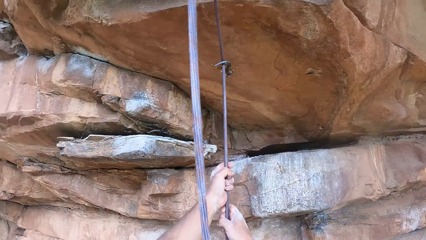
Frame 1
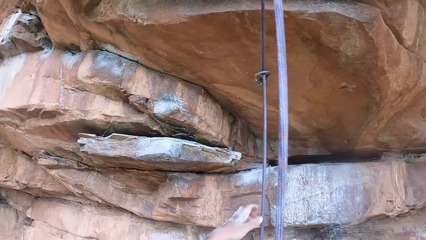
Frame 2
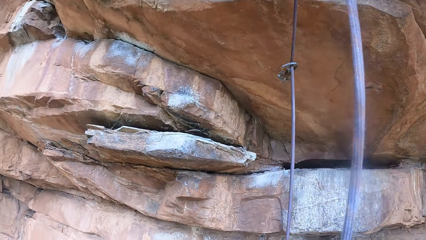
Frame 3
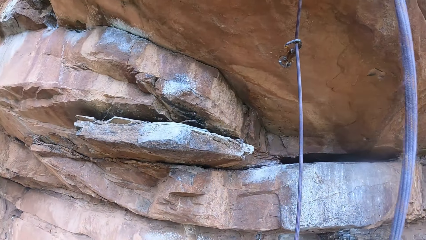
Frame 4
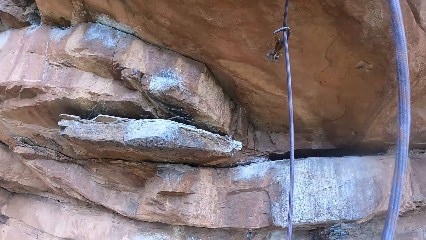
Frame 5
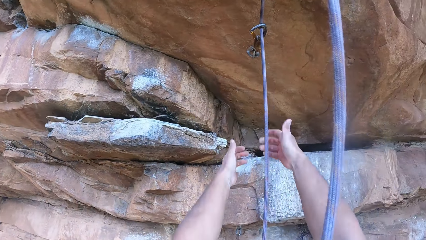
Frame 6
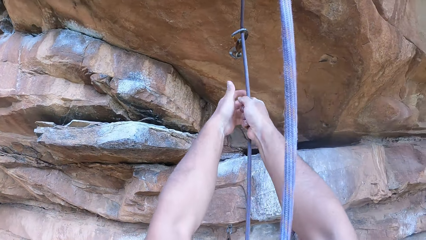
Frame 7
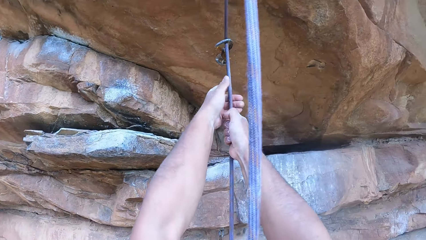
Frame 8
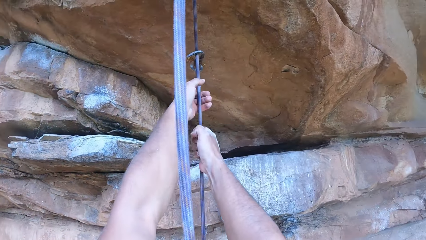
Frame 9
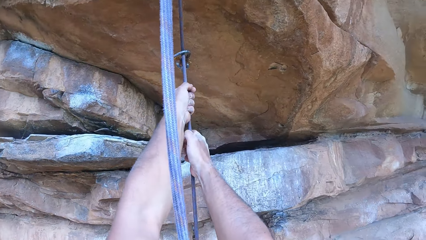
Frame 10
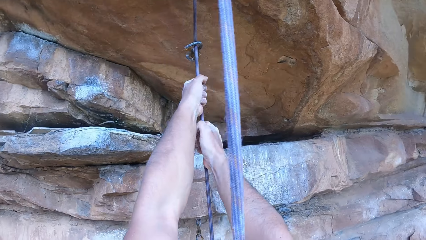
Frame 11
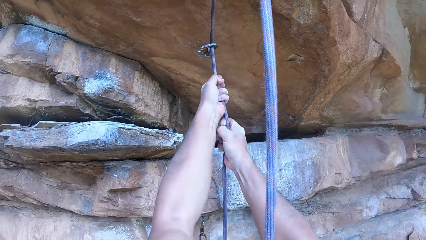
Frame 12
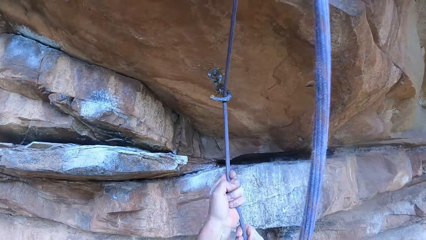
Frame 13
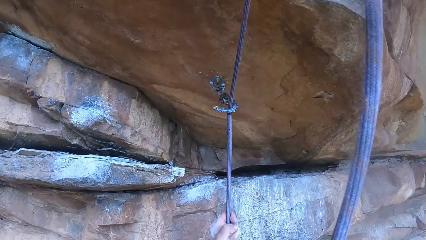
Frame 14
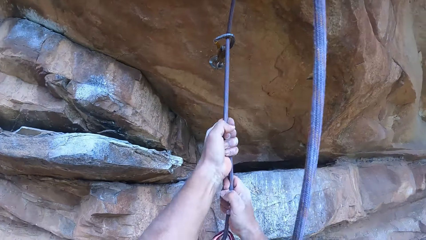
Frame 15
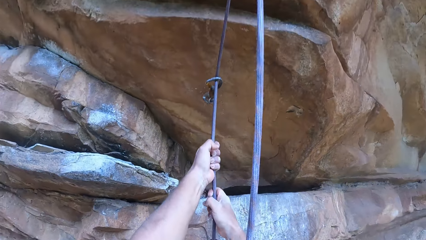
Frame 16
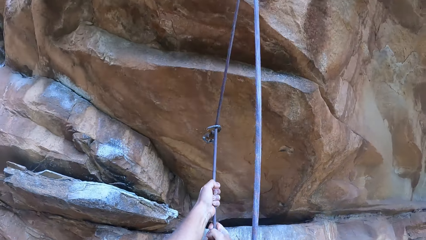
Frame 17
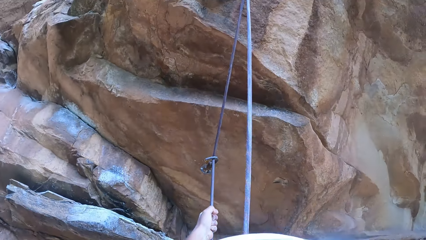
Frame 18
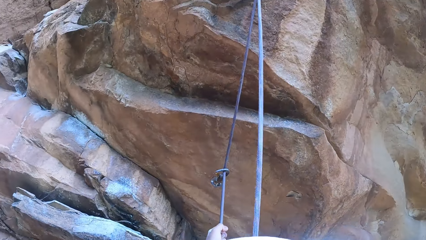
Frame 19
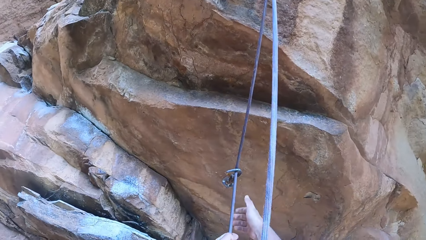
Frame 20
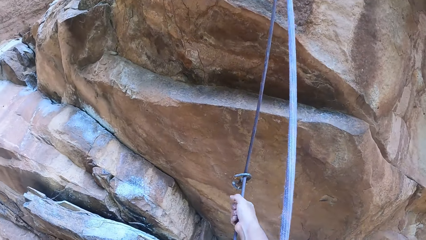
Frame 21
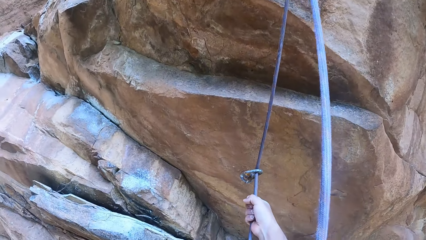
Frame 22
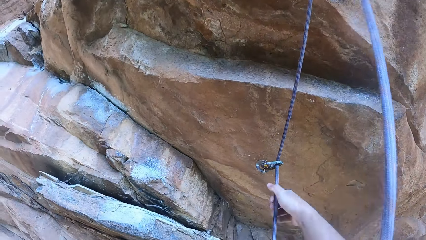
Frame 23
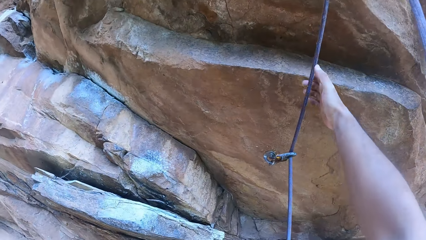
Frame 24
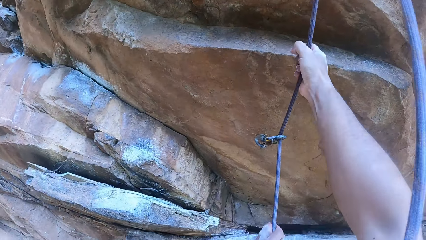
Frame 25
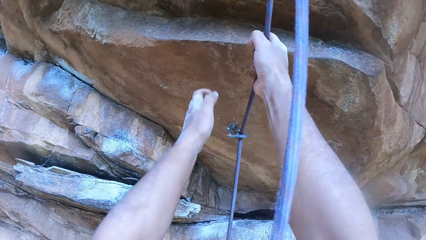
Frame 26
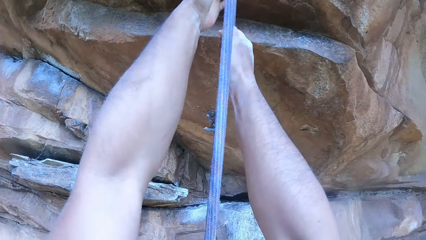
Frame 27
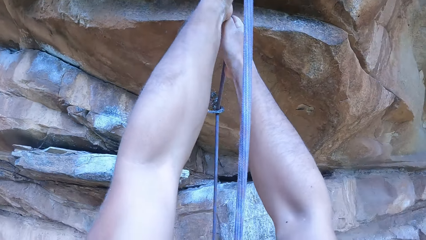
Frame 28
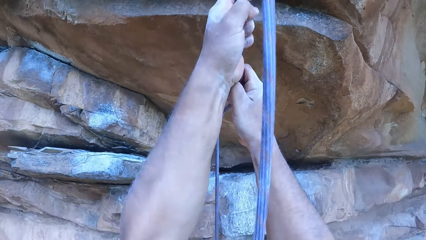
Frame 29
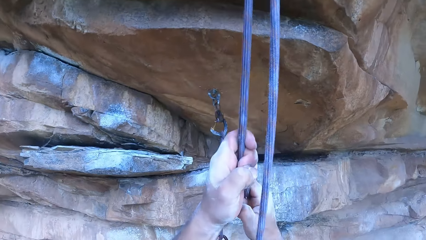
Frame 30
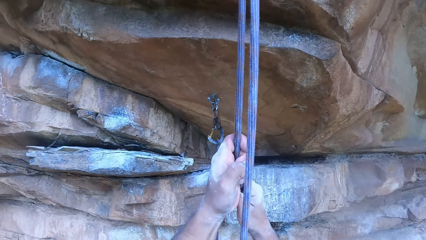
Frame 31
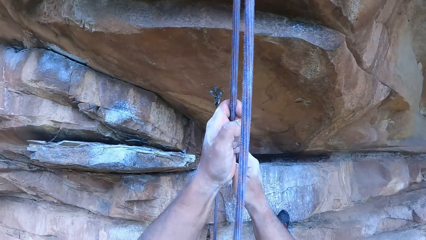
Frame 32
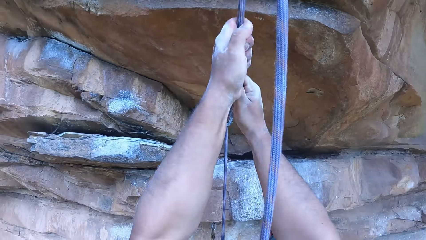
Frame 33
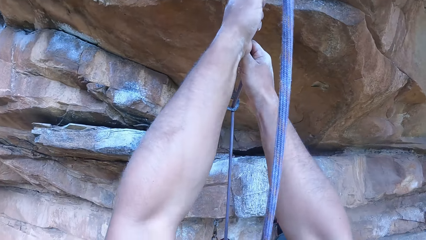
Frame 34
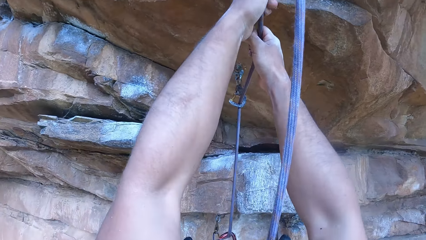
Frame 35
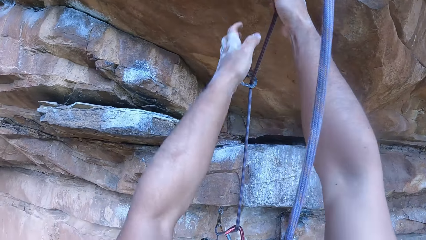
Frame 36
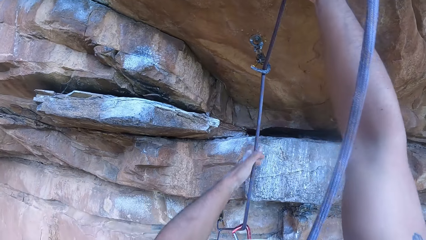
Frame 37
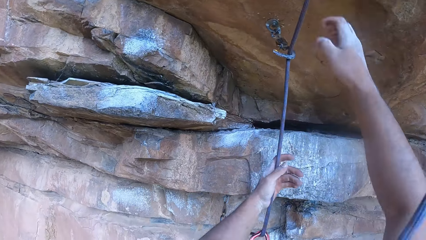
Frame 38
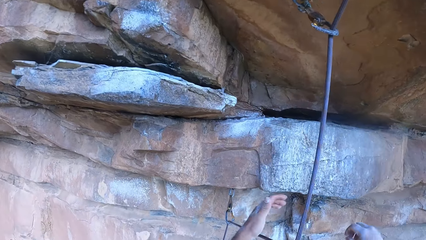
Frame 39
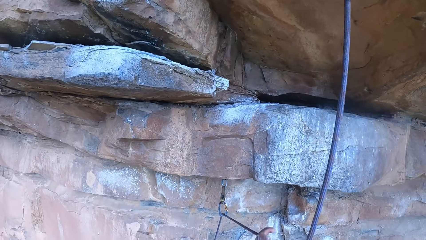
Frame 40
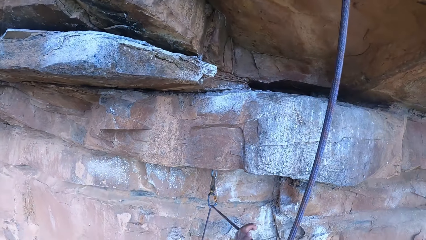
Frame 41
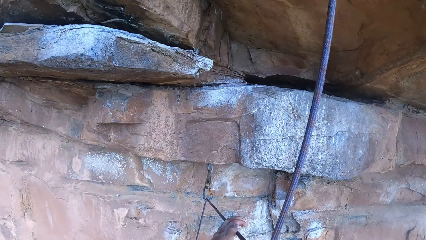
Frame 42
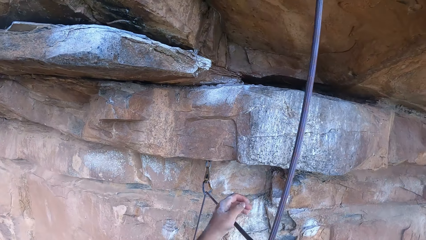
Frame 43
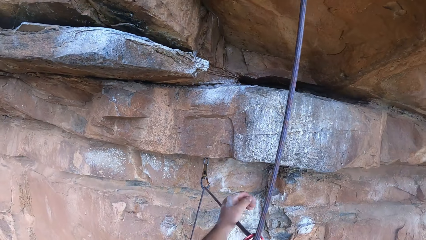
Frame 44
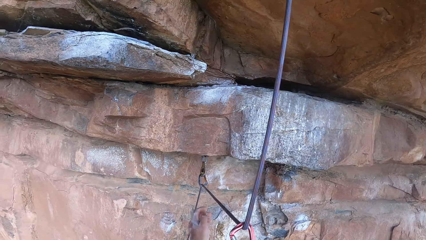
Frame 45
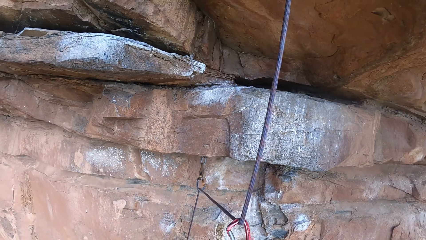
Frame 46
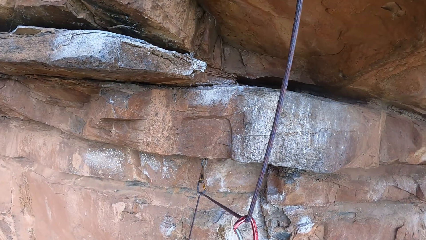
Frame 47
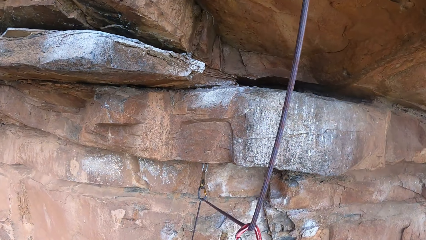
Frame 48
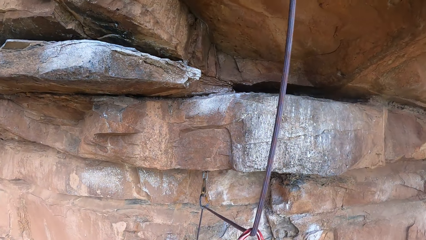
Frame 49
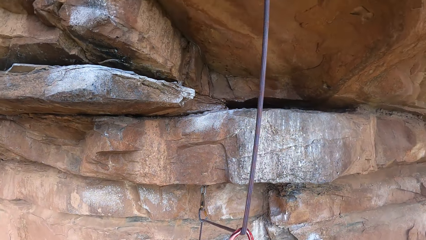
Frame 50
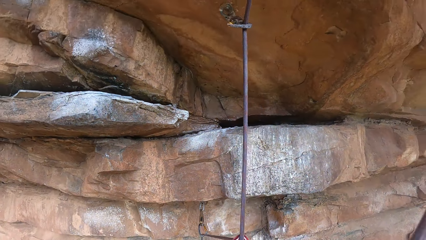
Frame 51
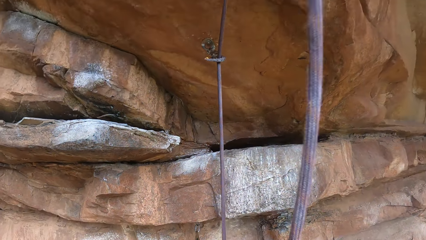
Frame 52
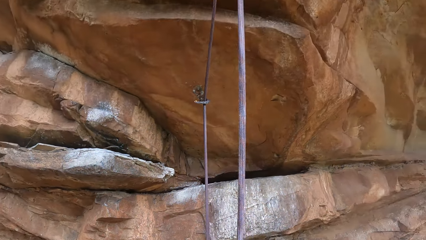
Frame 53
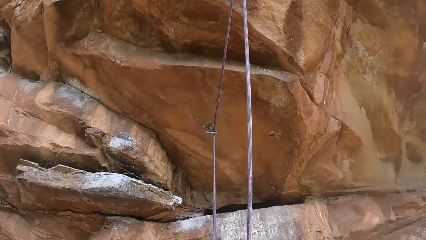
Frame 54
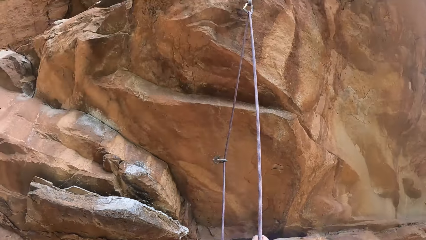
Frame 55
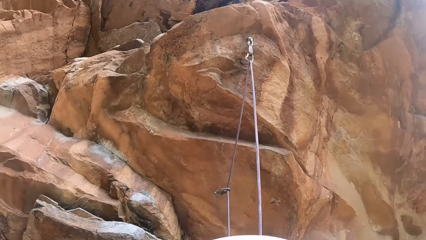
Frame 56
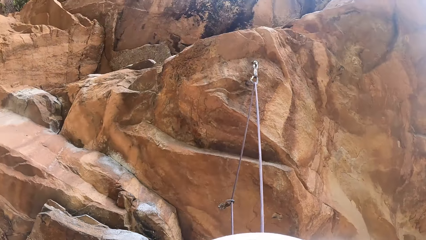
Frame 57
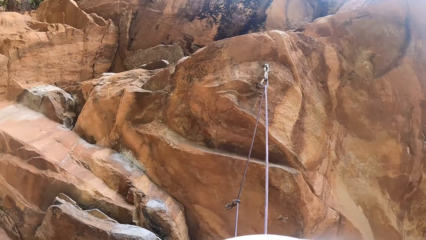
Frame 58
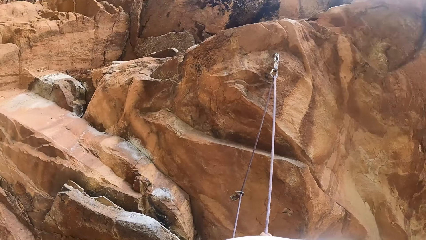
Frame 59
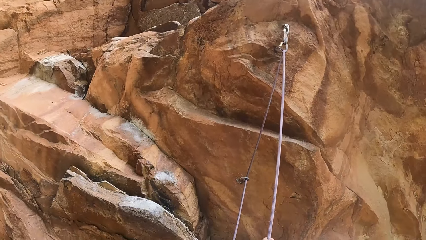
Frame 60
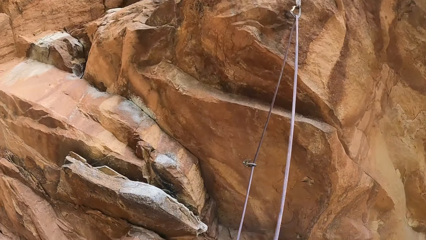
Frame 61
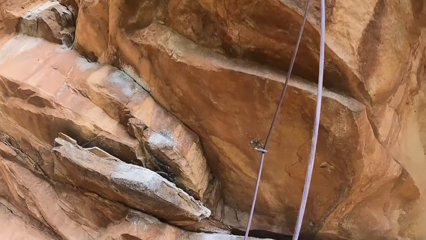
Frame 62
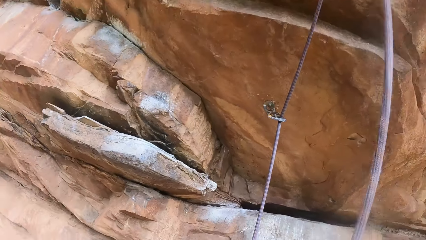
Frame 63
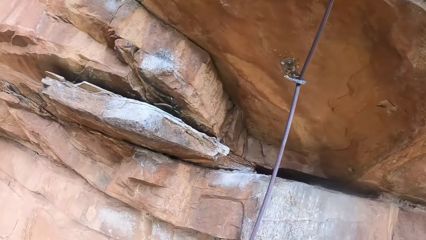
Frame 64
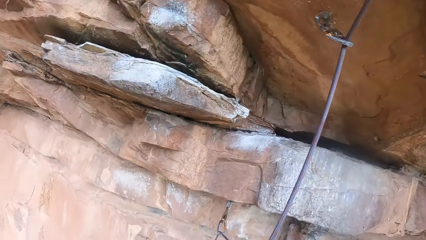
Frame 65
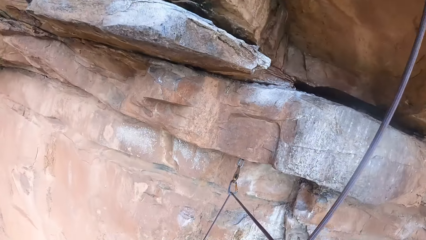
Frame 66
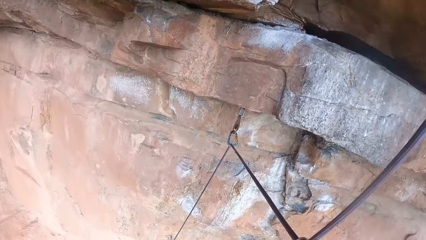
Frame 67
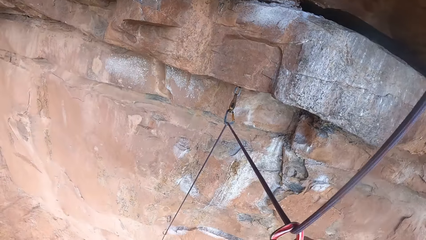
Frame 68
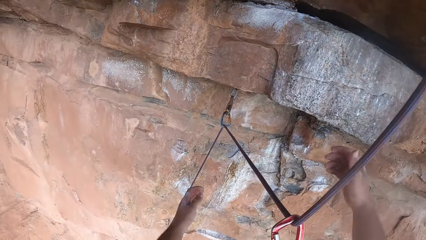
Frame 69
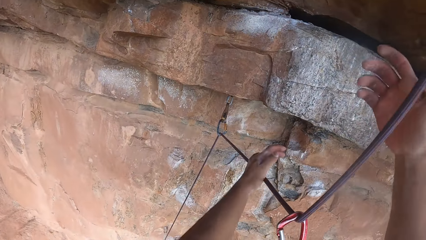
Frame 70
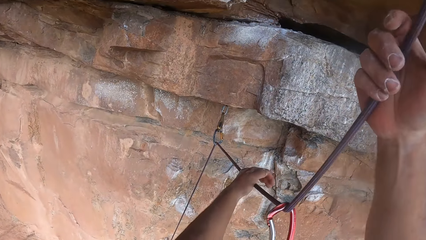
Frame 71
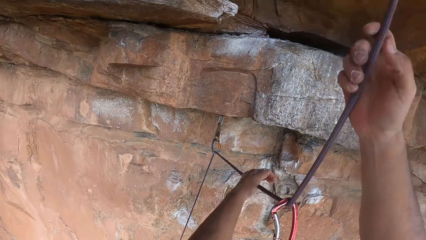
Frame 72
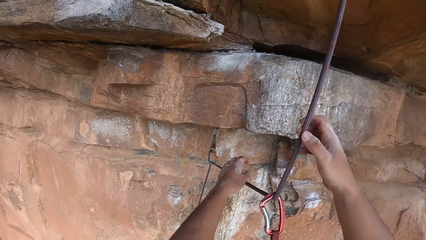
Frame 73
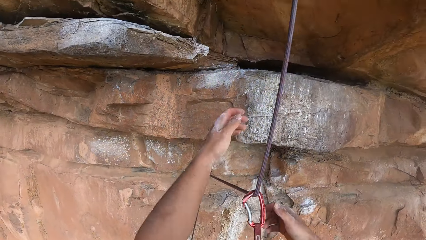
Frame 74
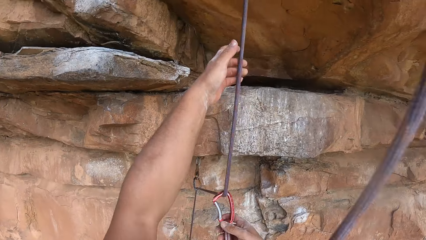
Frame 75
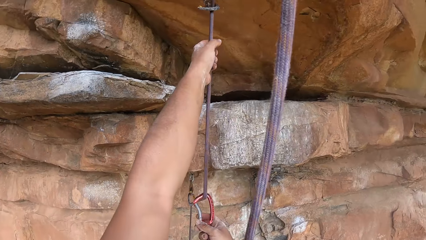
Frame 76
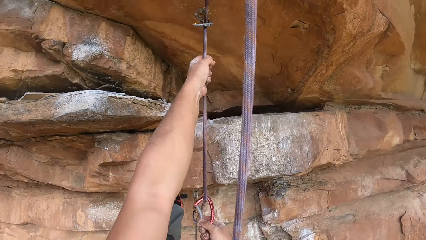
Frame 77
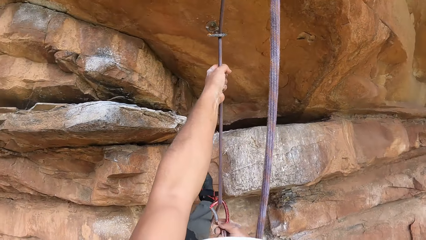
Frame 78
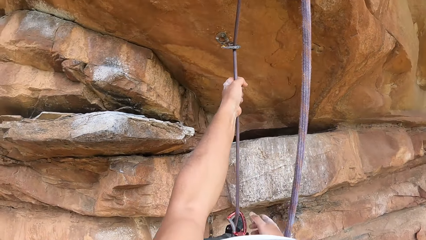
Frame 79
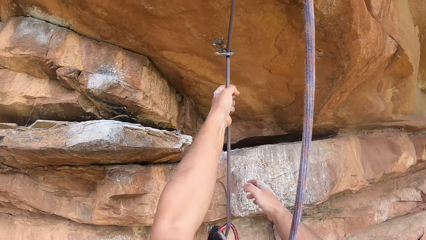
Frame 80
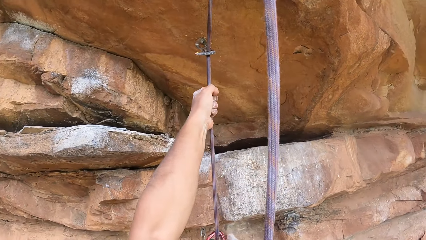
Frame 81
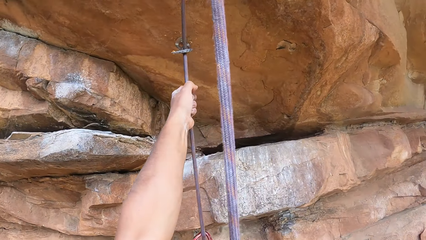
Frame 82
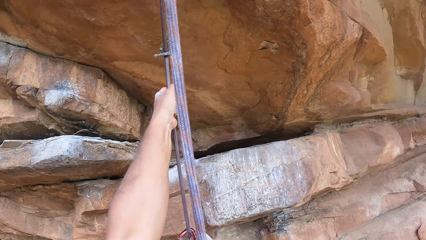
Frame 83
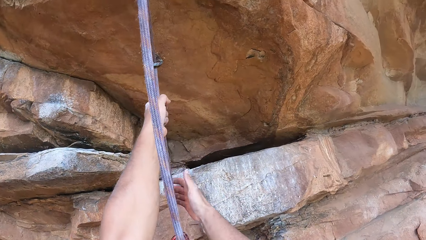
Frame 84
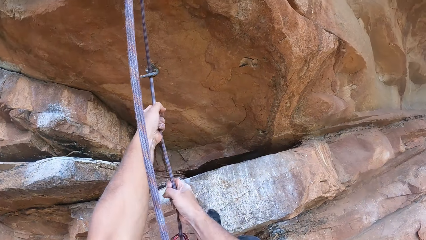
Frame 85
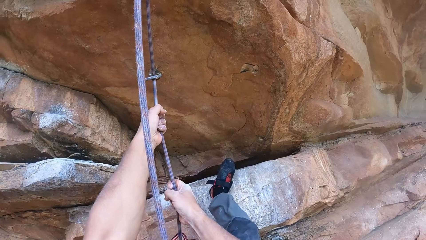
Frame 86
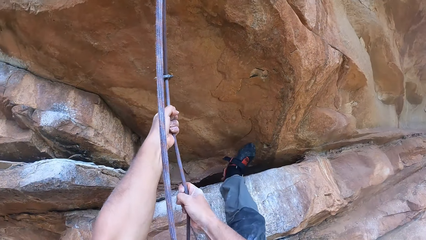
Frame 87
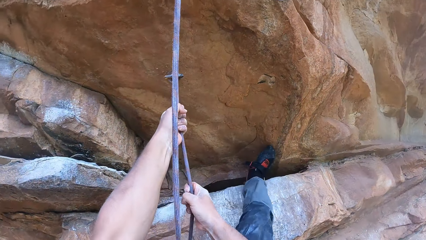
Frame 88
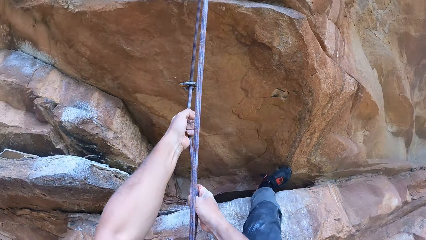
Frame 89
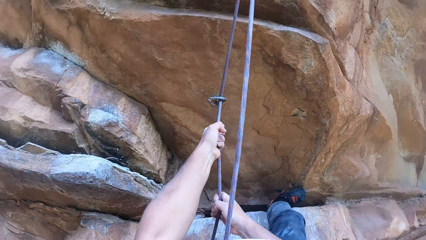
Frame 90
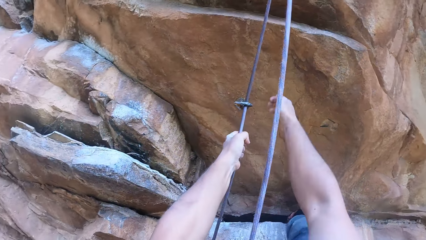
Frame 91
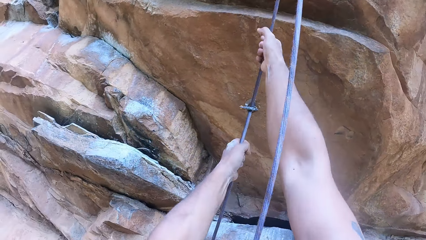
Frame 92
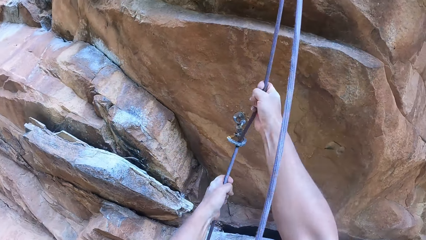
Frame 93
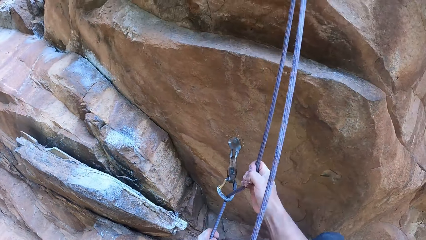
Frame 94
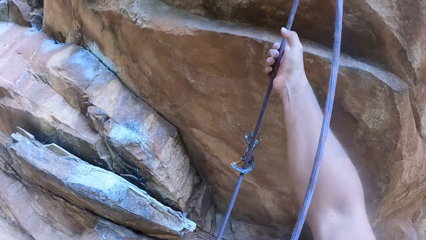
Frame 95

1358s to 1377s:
The camera wearer looks around. They pull the rope. They climb up the rock.
